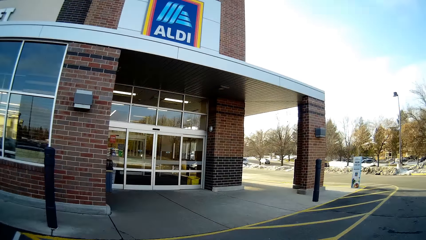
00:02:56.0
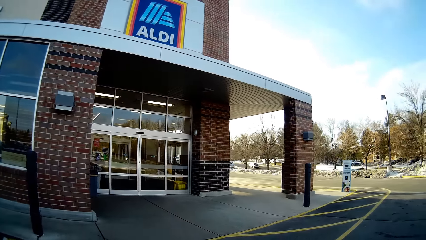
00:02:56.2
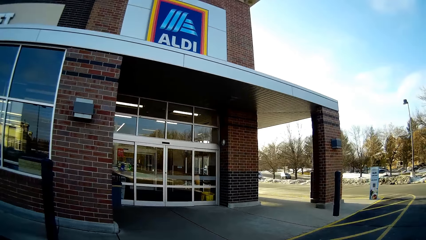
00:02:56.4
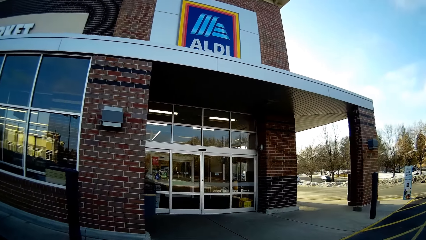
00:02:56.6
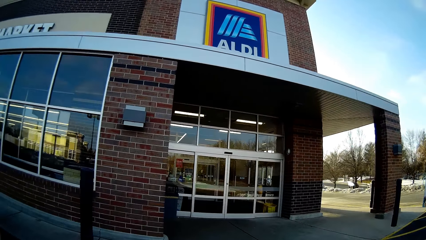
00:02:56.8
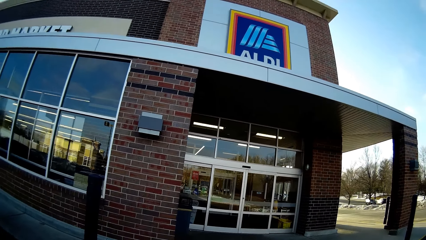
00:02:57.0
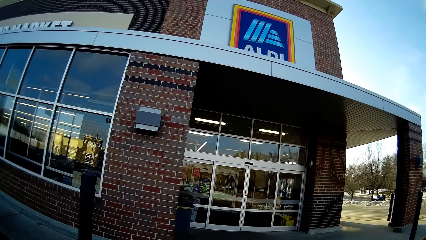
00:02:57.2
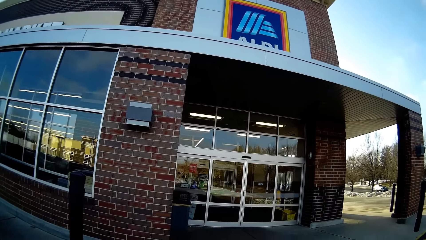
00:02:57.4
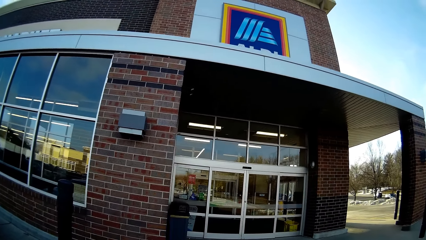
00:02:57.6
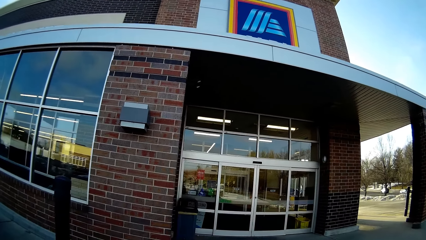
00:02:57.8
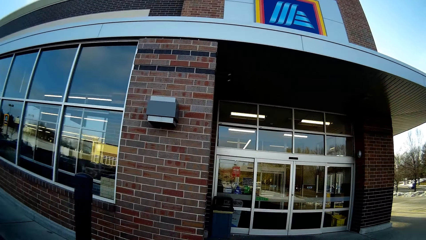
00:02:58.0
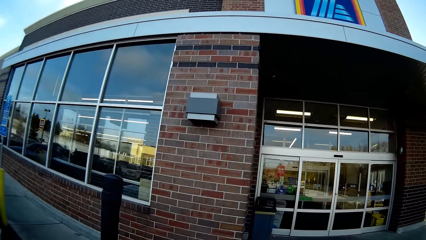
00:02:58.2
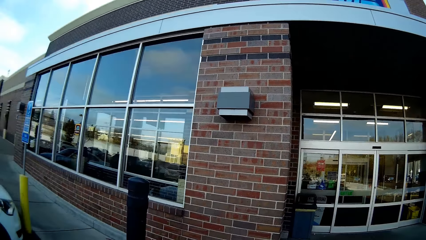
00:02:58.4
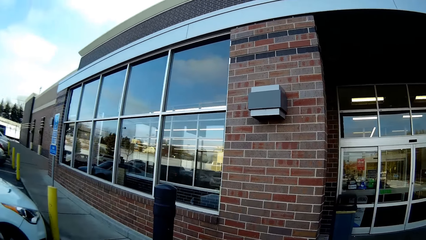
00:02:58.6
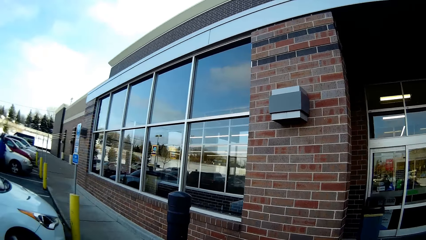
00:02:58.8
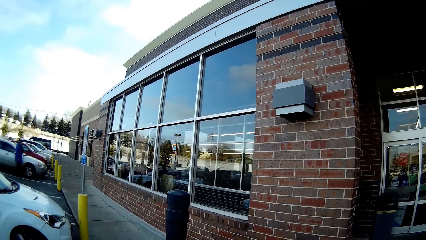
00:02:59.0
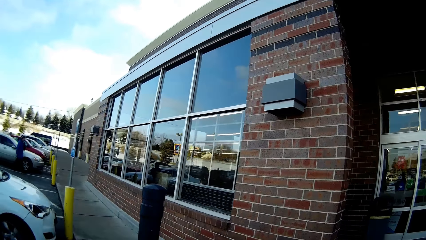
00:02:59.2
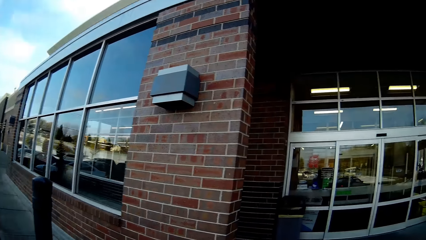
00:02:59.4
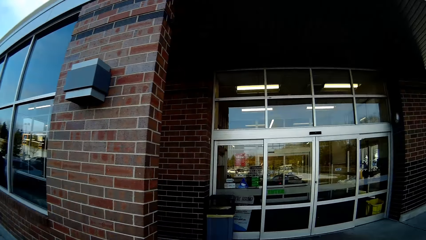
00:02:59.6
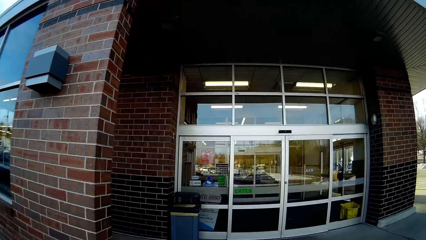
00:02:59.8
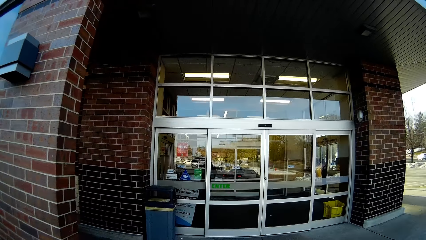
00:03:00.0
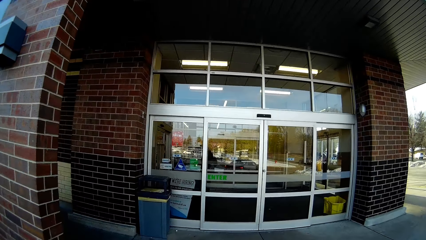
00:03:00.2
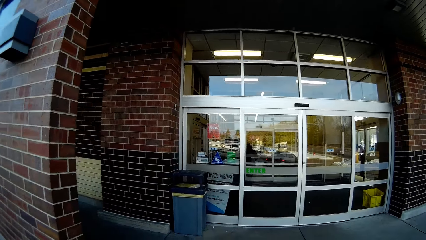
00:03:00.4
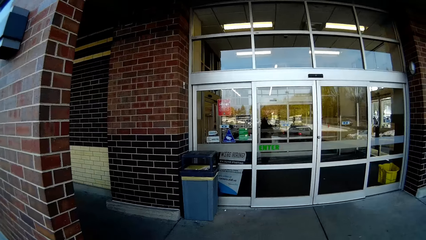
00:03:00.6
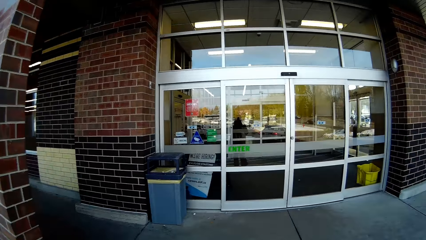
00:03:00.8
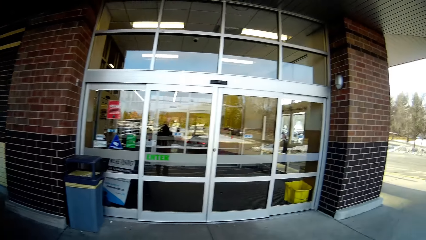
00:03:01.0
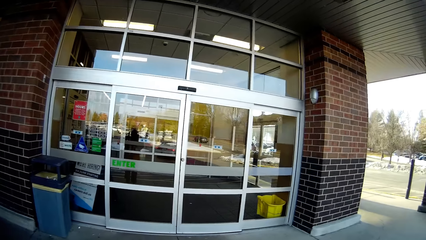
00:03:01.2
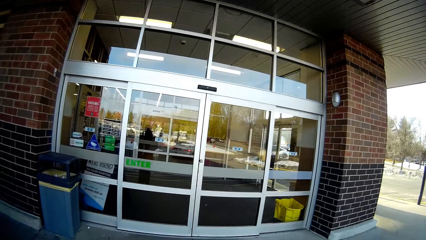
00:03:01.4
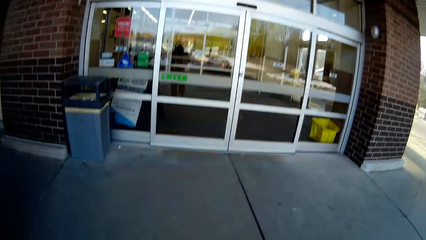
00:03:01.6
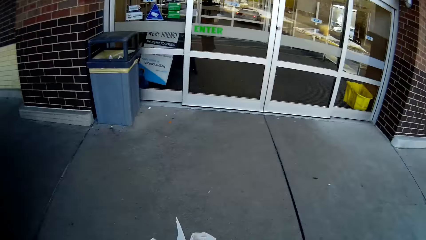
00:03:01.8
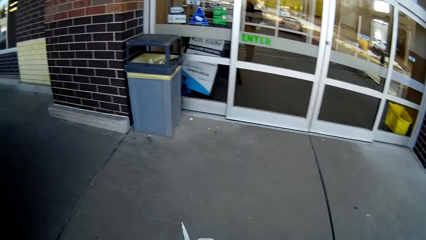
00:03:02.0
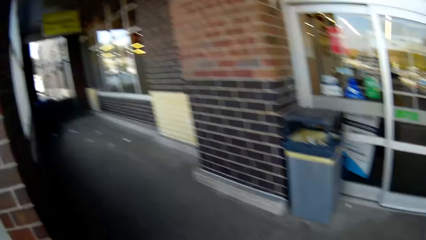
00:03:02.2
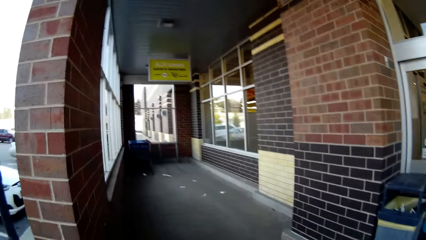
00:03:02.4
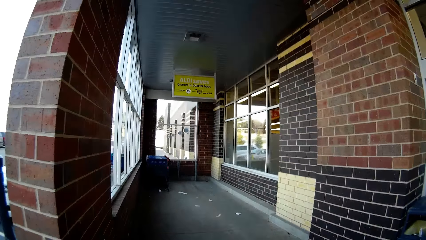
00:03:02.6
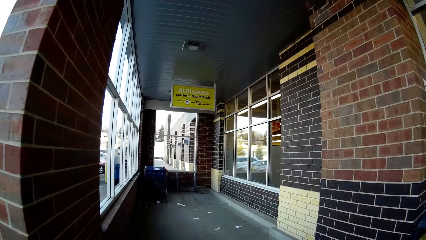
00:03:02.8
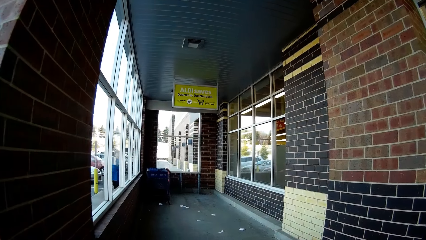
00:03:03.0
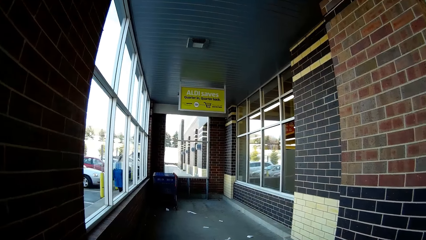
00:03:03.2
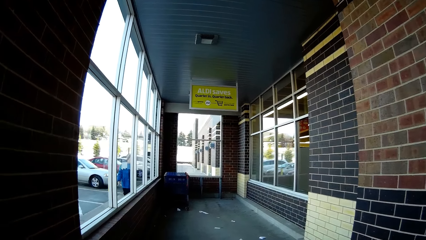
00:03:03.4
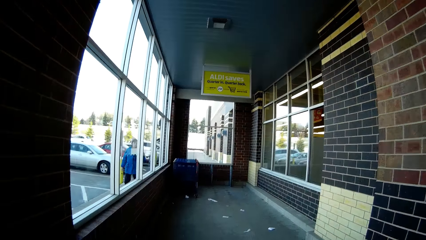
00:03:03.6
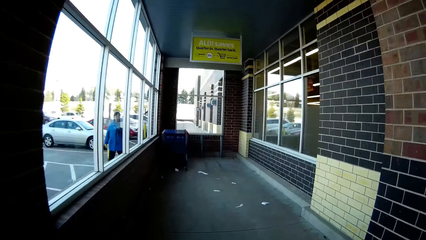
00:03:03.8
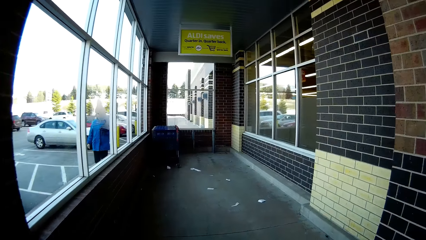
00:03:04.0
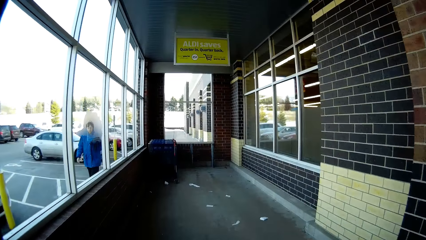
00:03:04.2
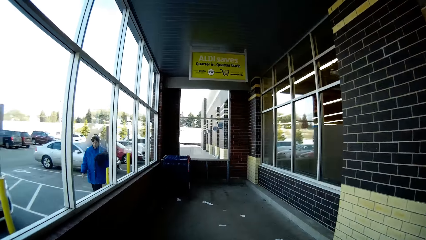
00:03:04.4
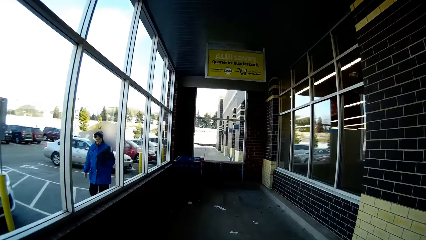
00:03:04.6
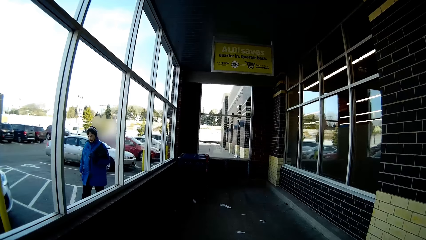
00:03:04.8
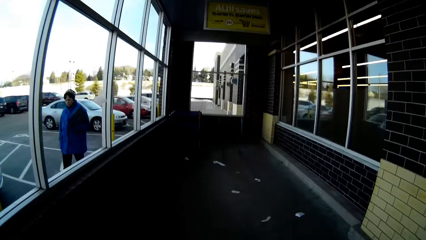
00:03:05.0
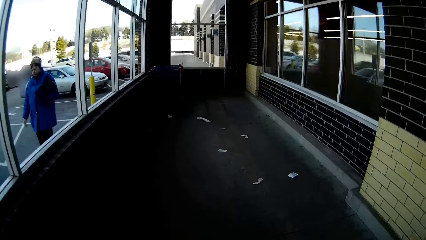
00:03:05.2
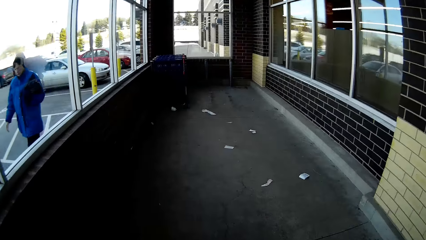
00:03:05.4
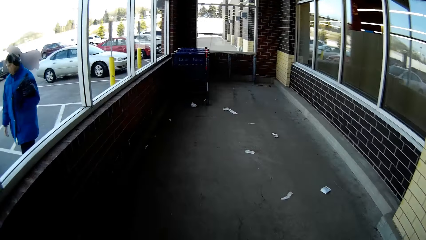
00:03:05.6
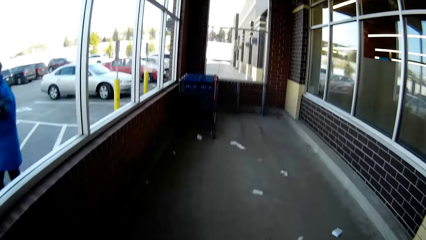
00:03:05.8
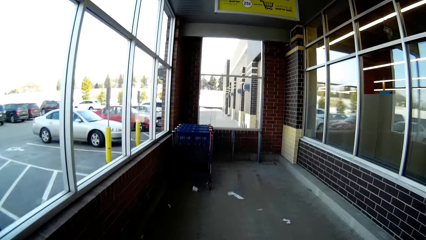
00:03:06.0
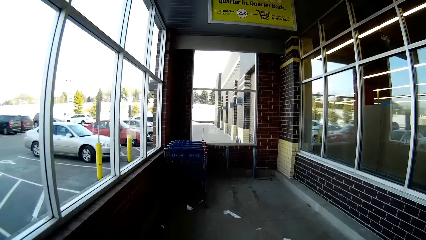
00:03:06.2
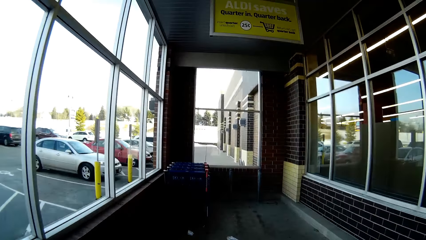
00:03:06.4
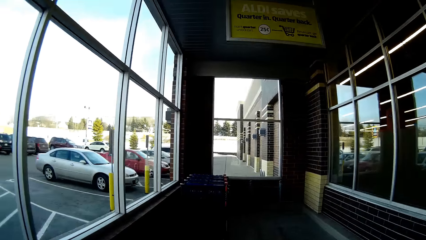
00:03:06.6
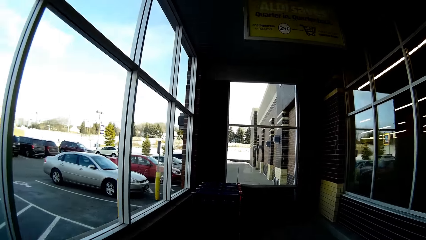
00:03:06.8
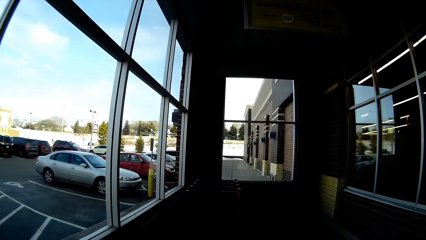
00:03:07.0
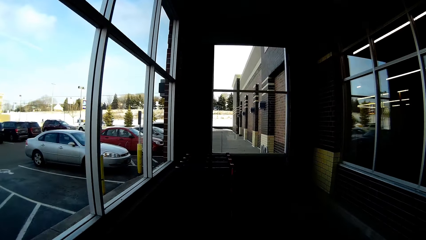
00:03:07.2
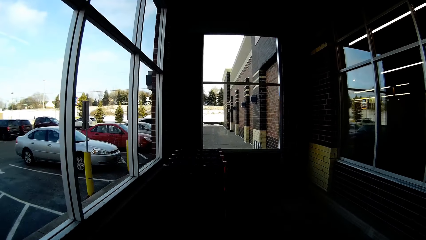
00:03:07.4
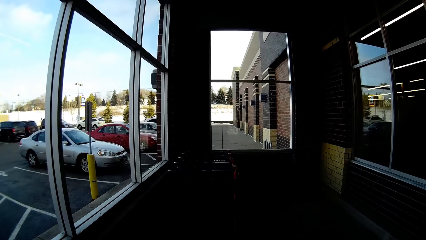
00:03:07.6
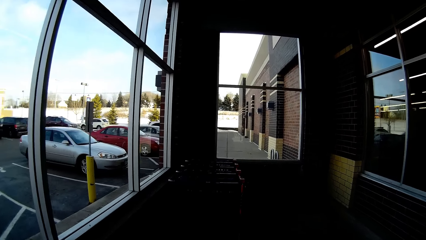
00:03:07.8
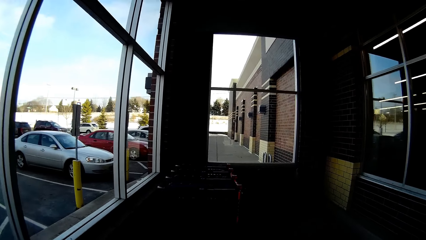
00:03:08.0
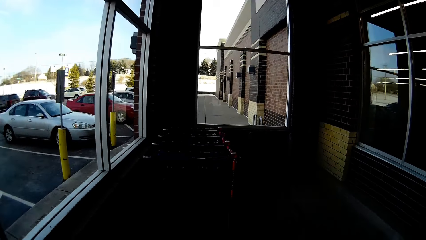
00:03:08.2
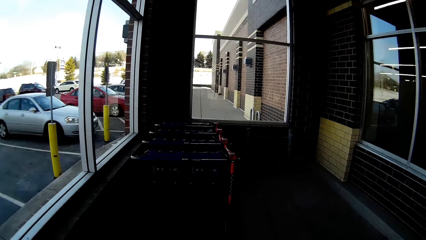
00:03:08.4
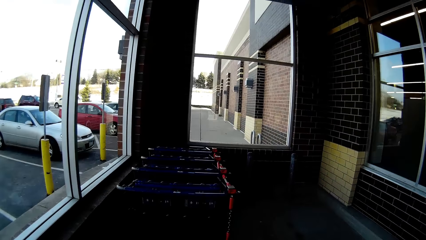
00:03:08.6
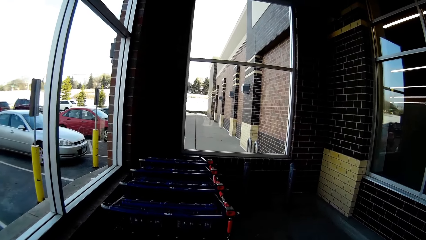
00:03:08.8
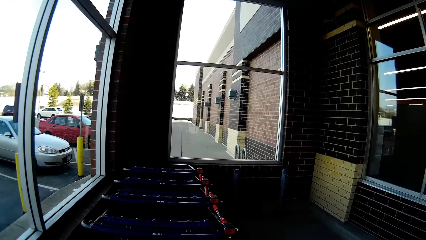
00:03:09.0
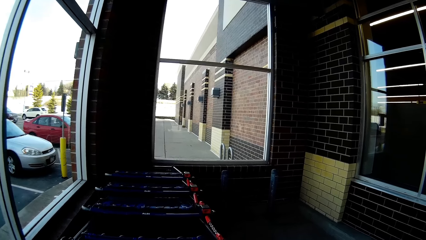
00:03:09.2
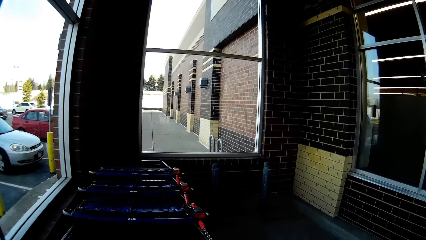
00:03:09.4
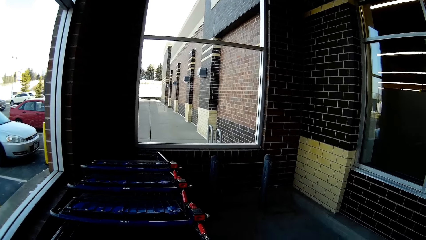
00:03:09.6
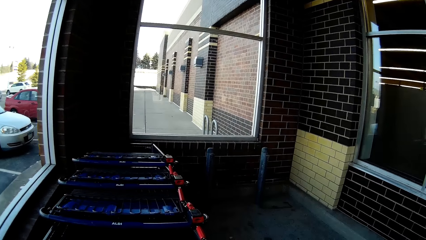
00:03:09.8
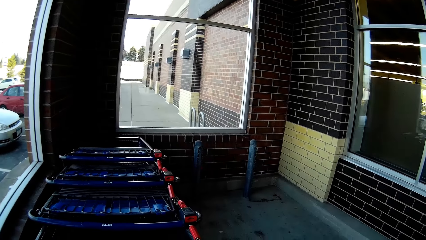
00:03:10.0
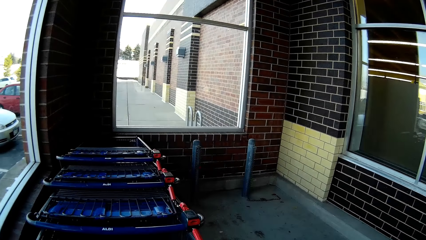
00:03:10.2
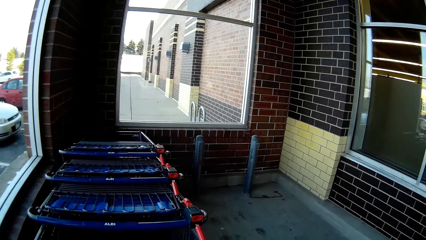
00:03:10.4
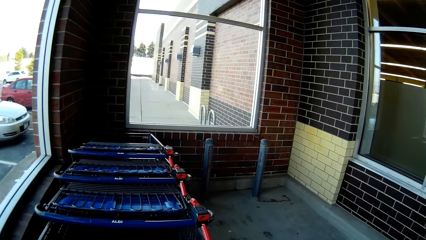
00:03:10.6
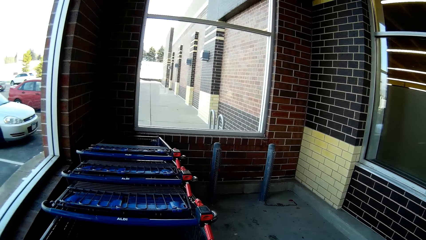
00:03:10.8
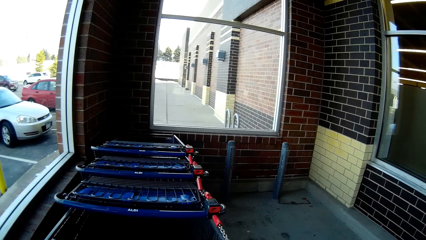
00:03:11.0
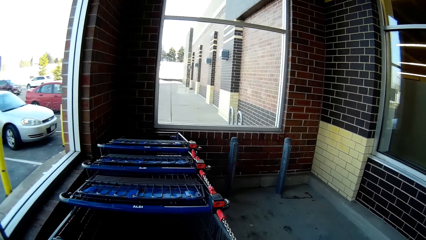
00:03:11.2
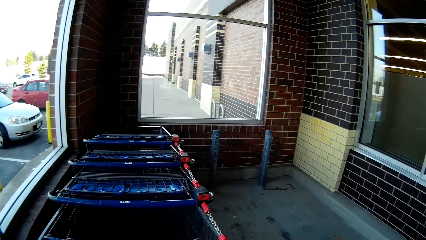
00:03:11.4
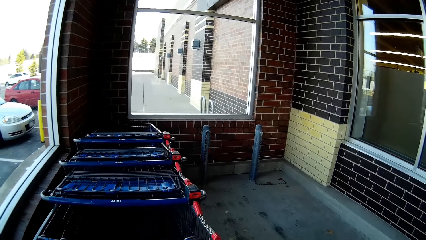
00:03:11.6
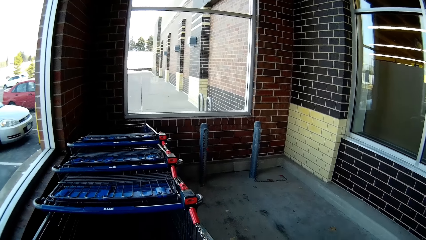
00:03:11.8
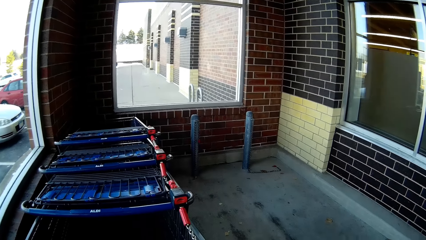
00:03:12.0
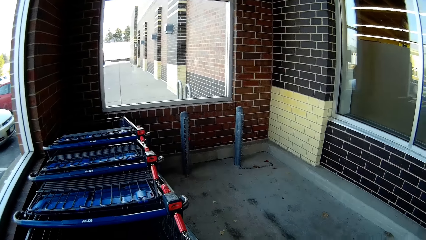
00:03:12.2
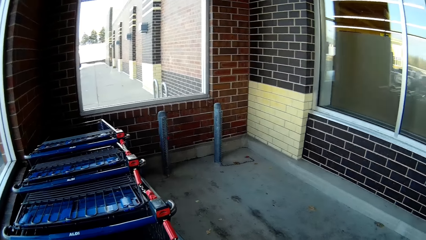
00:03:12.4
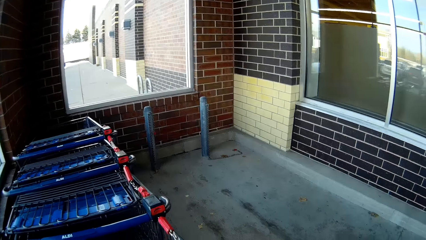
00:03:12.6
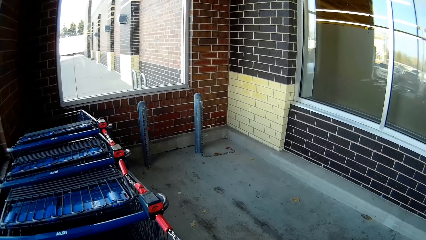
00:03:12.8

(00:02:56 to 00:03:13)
The camera wearer looks around and walks on the road. They walk at the verandah. A person walks on the road. The camera wearer pulls a trolley.
